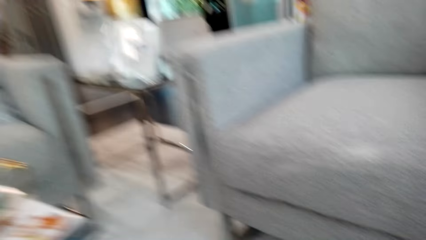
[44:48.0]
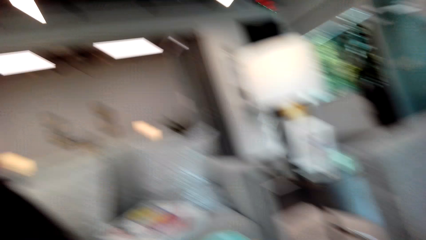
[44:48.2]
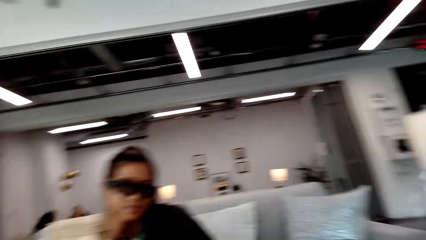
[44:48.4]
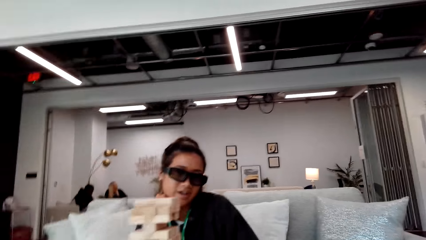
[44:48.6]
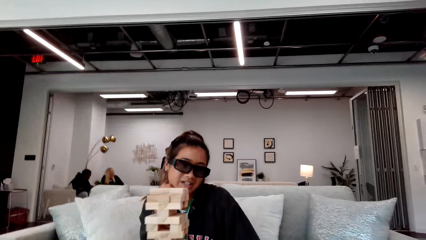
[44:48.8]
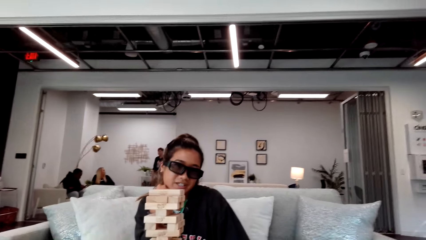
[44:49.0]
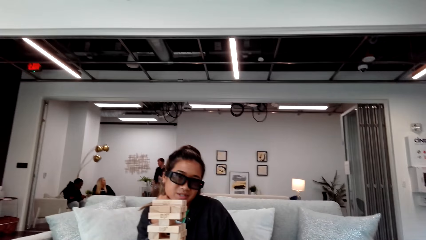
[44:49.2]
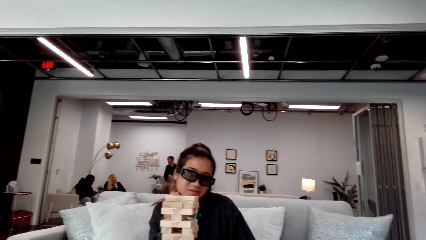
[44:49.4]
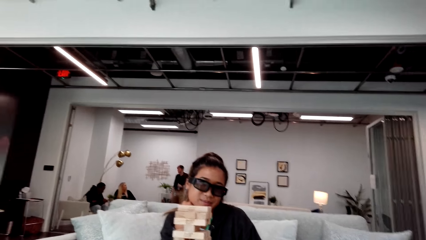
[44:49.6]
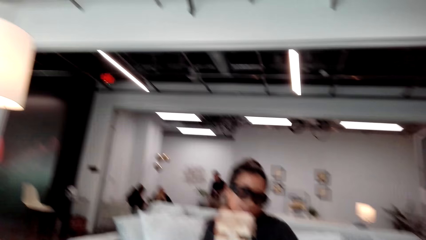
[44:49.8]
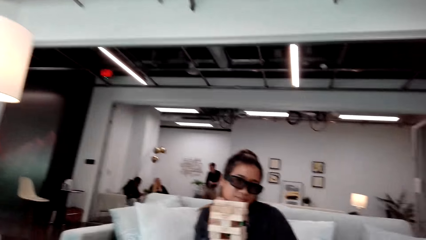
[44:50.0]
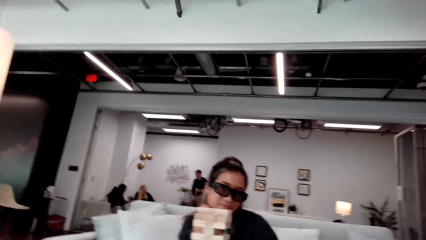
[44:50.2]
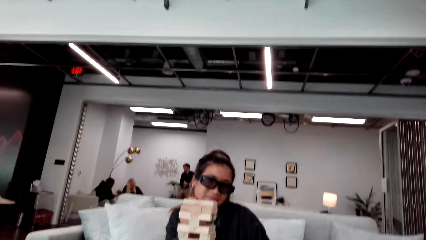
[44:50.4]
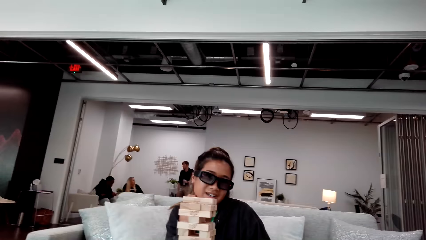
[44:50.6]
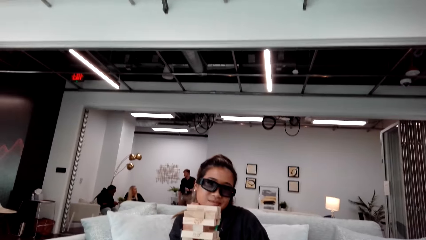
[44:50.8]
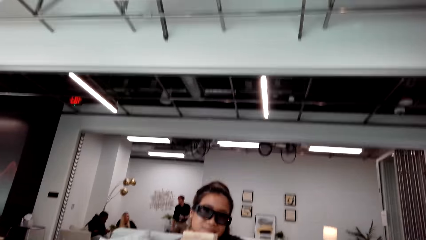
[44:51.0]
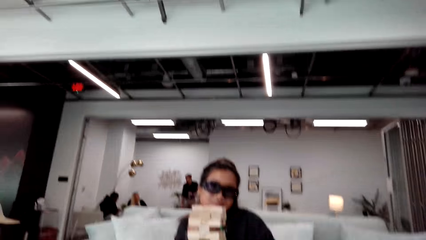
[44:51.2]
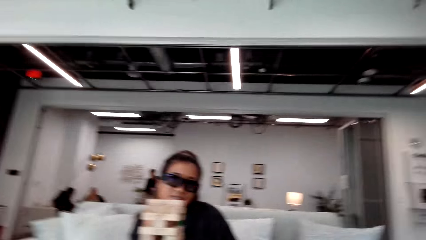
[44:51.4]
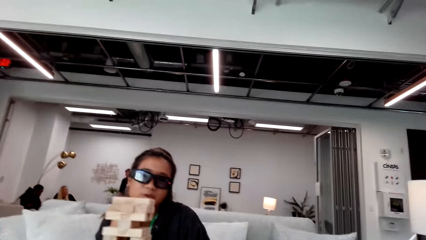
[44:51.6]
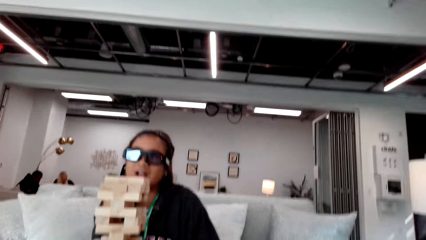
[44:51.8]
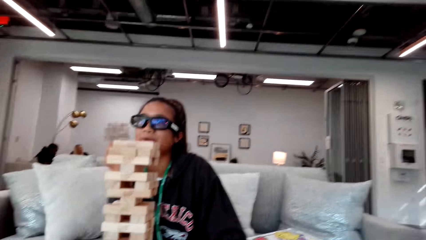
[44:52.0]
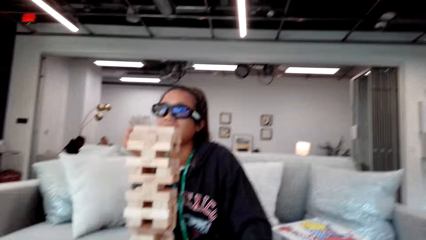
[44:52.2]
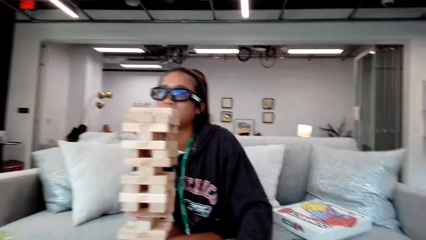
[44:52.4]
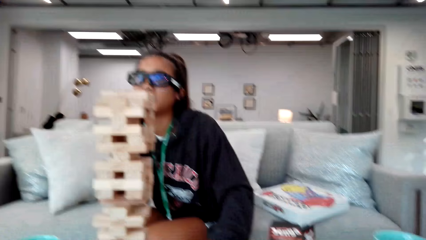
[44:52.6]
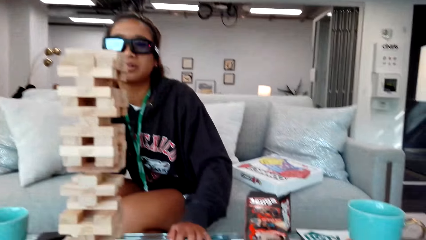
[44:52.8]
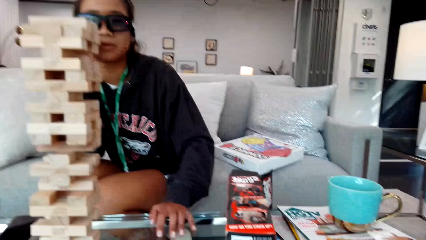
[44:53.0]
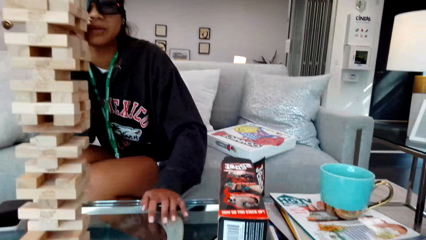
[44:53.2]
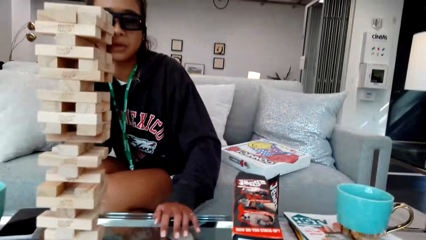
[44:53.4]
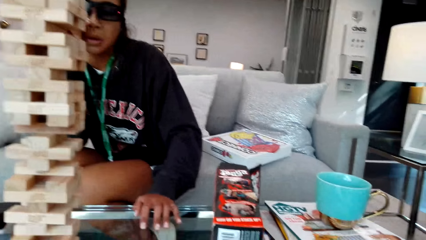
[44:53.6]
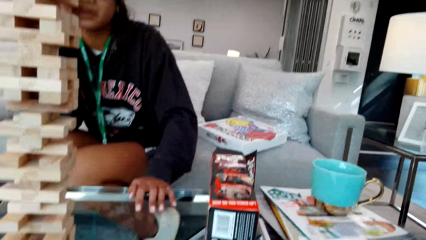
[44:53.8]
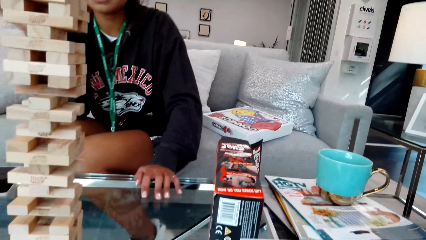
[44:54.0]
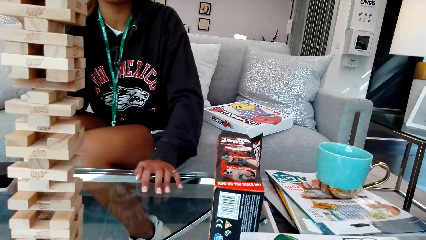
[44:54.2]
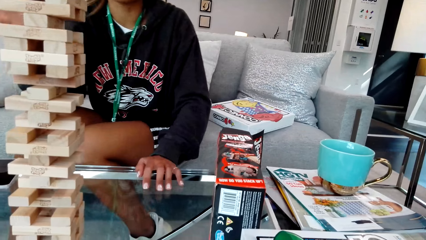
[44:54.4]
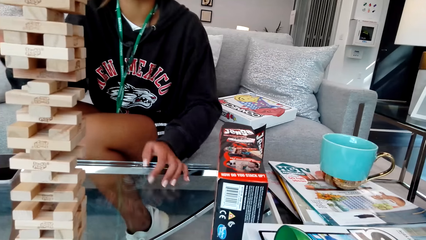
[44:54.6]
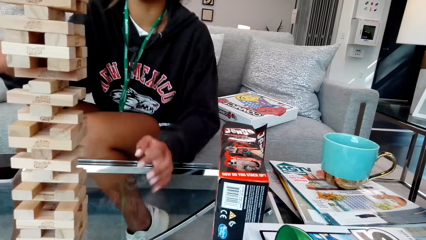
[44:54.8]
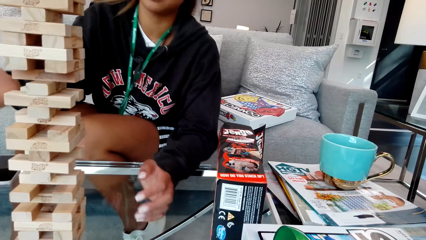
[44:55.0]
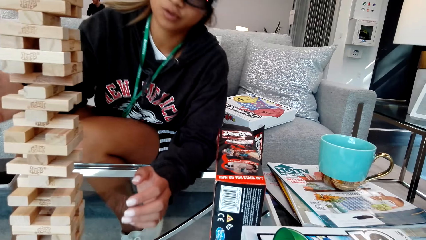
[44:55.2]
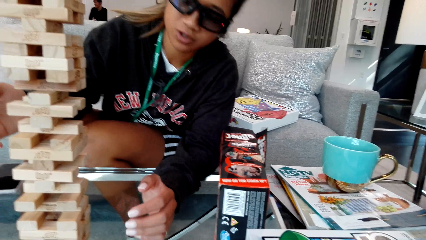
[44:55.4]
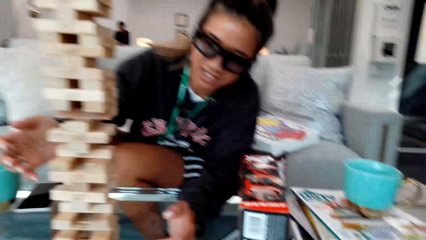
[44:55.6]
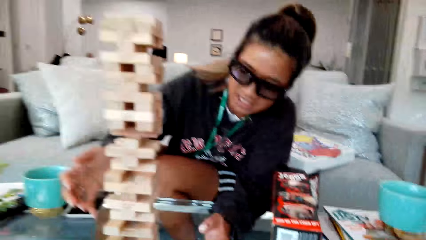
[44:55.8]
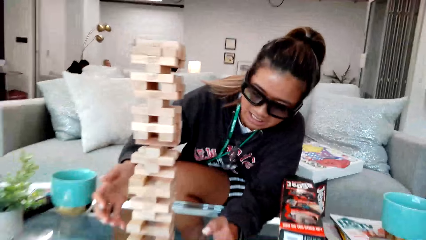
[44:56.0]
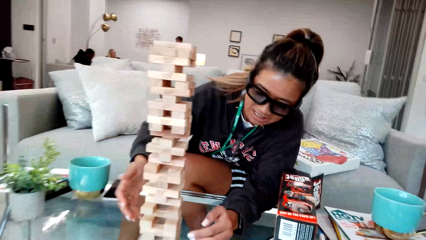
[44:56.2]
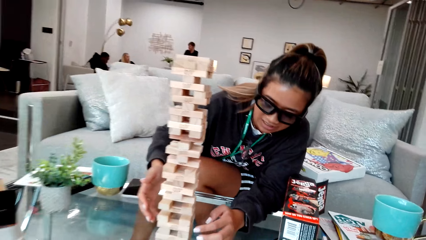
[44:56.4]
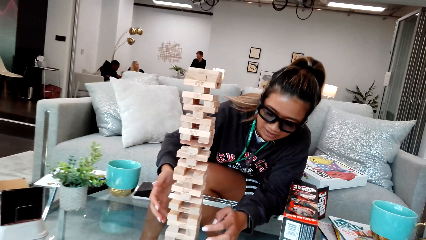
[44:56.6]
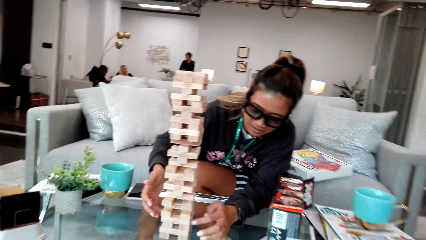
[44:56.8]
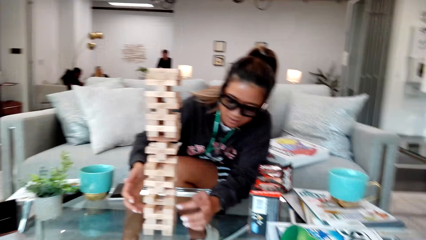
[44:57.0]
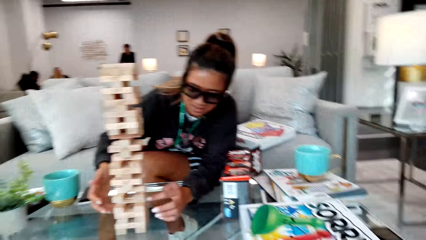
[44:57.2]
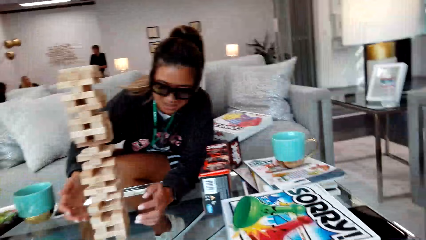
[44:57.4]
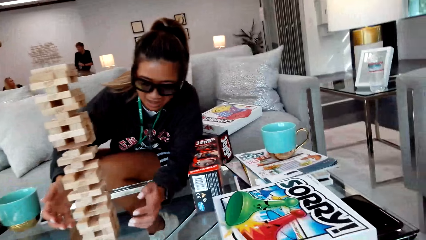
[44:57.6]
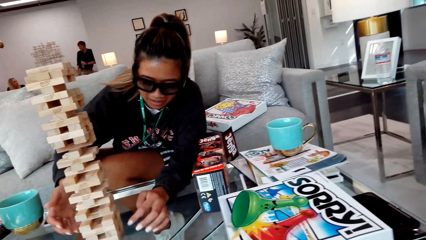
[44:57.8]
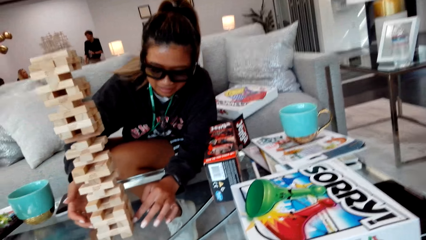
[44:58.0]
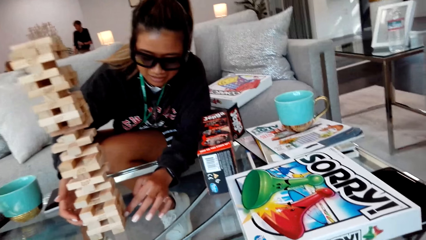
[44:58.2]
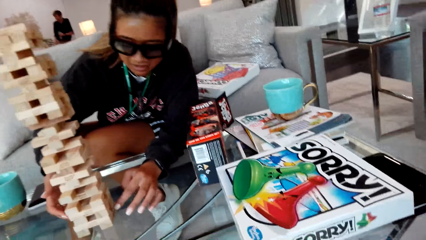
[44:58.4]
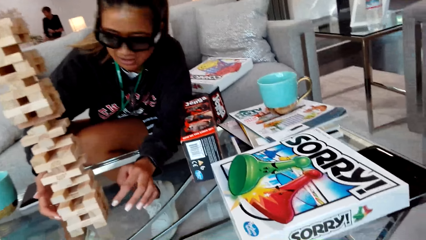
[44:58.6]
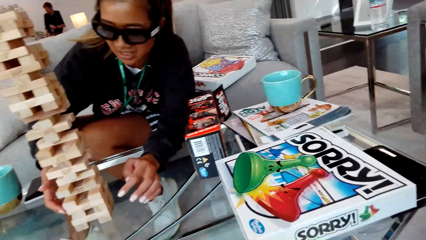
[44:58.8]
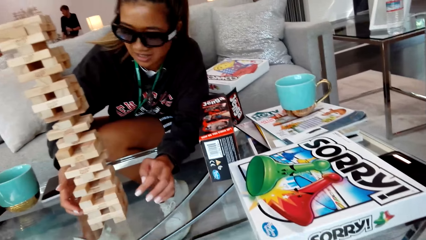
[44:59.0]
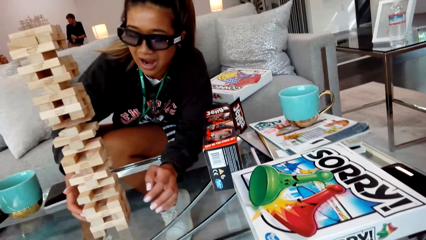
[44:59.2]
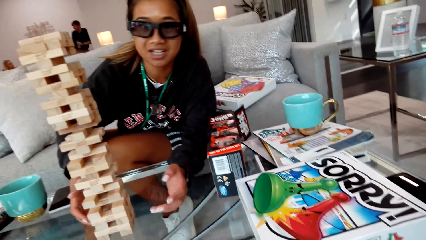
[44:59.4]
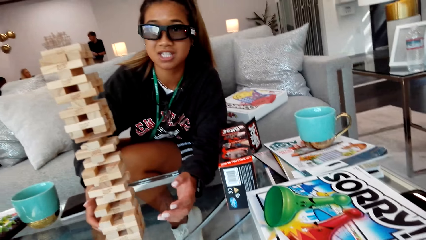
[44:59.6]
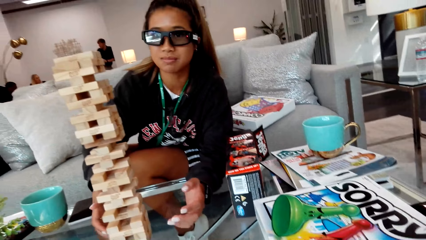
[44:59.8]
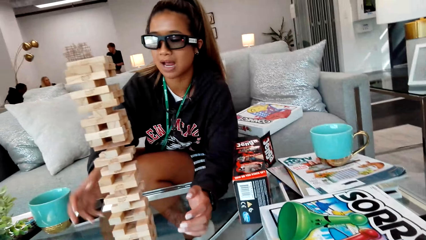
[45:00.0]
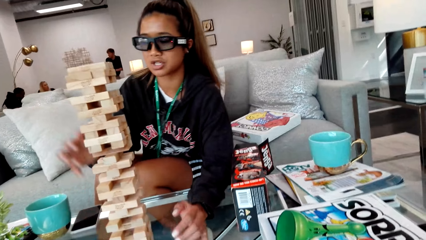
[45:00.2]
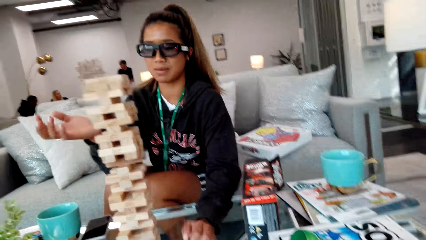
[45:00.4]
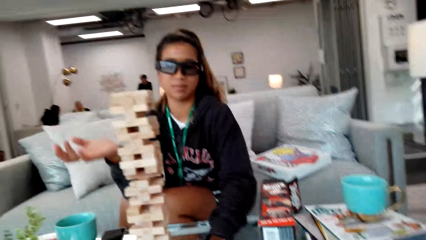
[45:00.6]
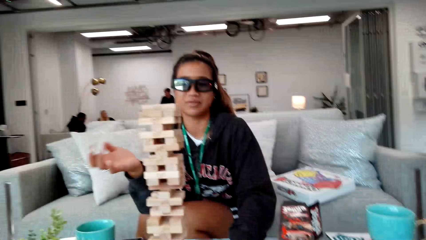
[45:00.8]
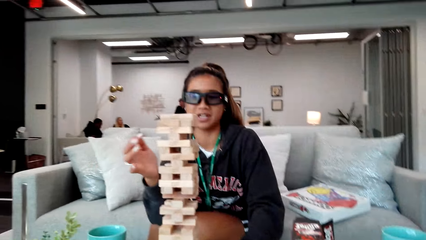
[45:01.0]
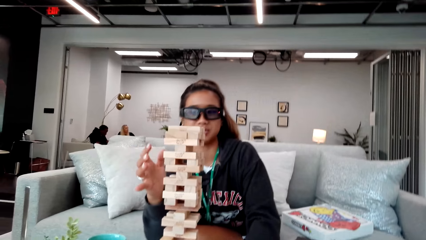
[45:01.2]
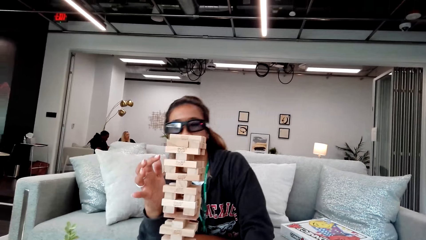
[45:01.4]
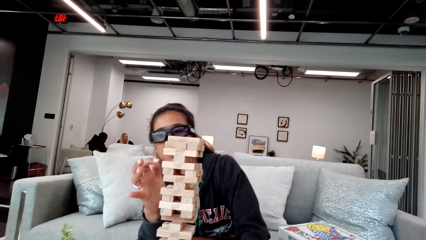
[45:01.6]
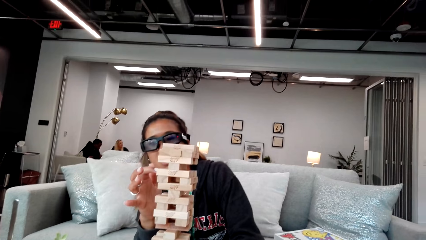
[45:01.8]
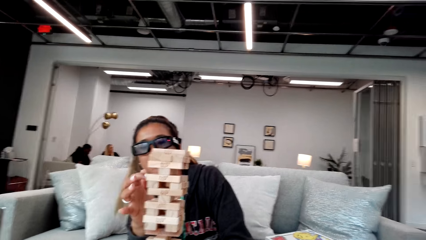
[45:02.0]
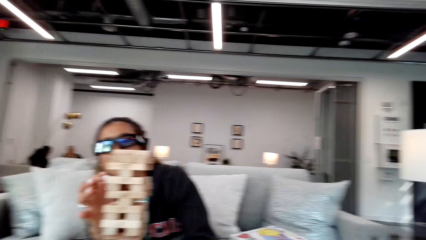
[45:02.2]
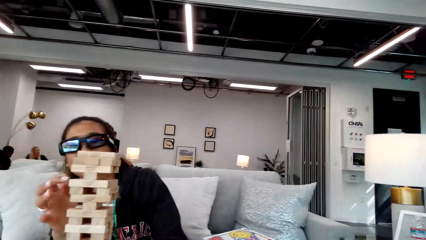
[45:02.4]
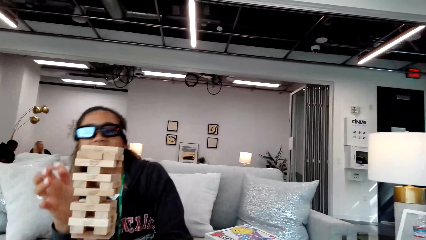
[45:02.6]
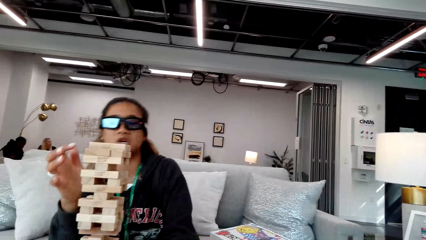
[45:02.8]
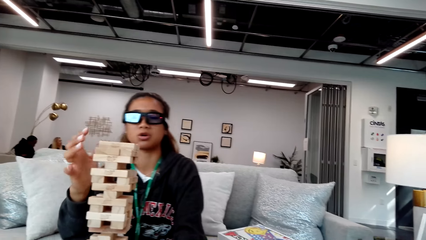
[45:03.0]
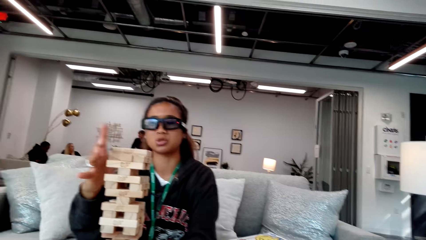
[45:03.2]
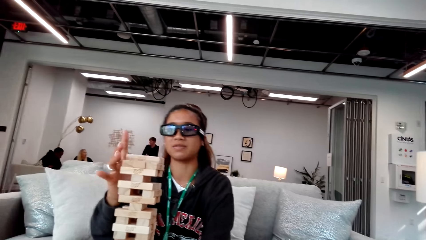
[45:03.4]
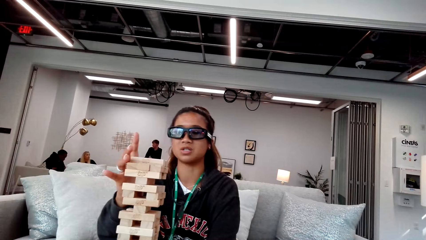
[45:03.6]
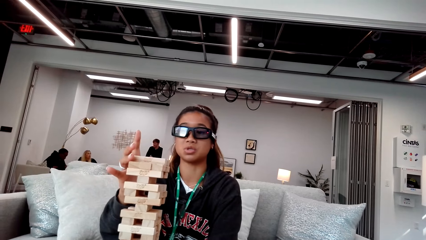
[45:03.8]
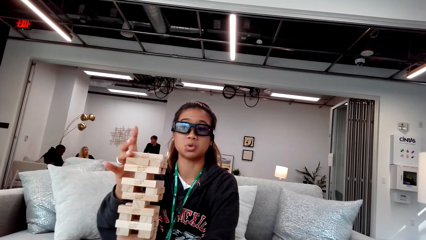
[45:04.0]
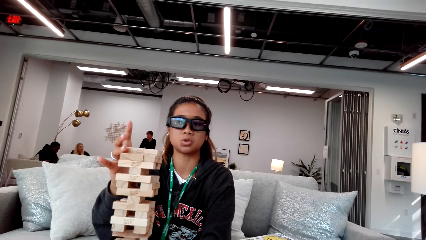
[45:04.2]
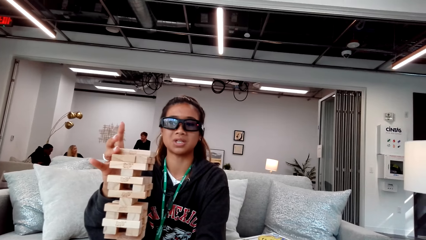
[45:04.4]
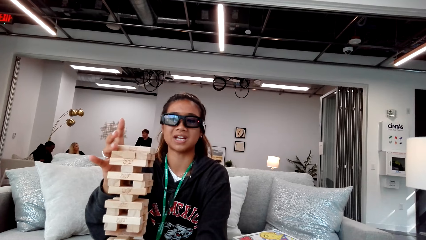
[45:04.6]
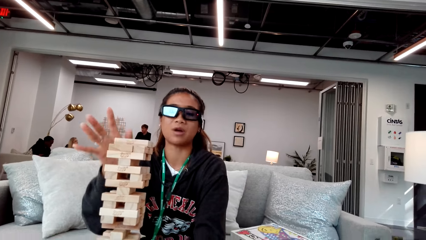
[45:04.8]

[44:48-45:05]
A person sits in the room. The camera wearer looks around the house. Another person touches the table. The camera wearer stares at the wooden blocks. Another person touches the wooden blocks.
